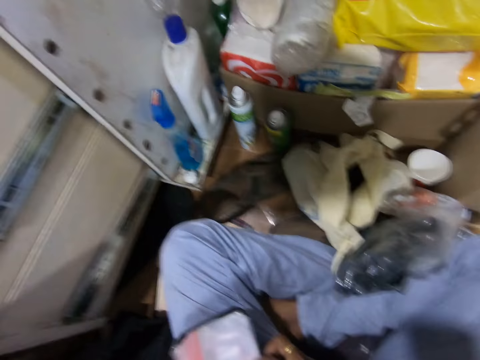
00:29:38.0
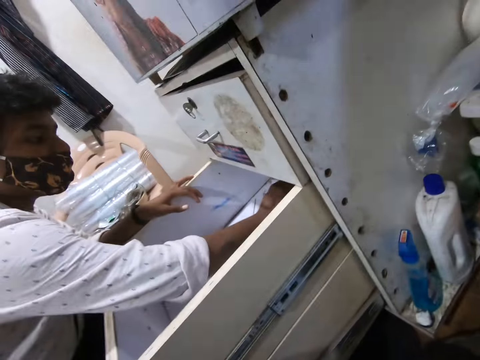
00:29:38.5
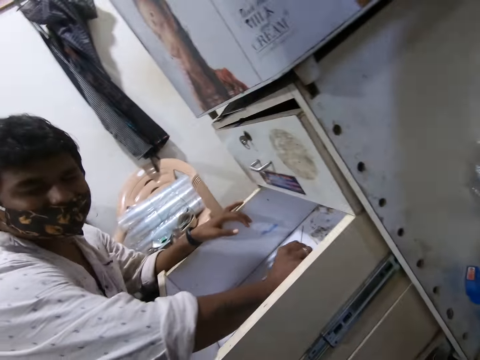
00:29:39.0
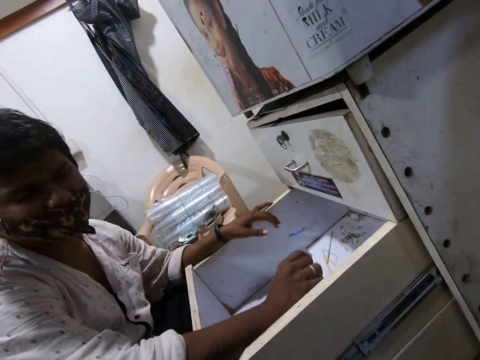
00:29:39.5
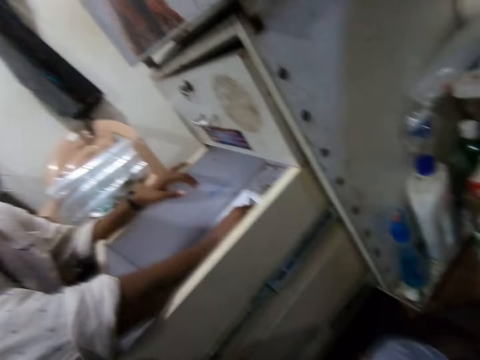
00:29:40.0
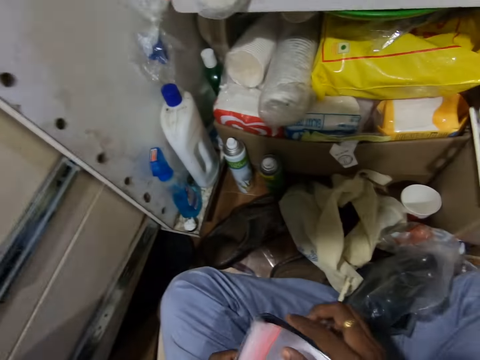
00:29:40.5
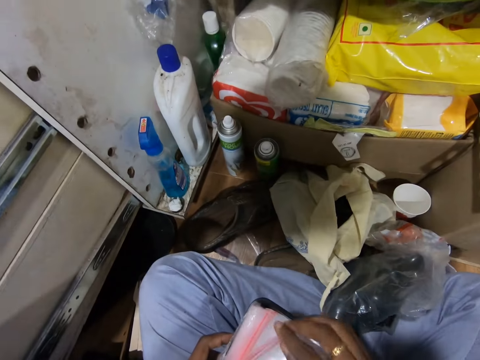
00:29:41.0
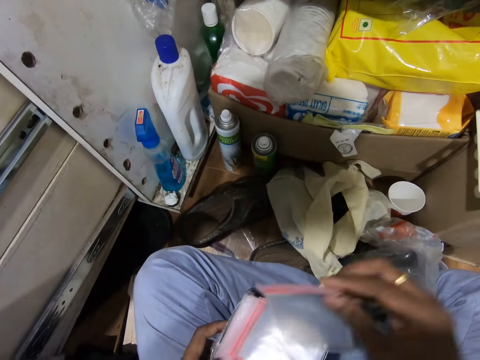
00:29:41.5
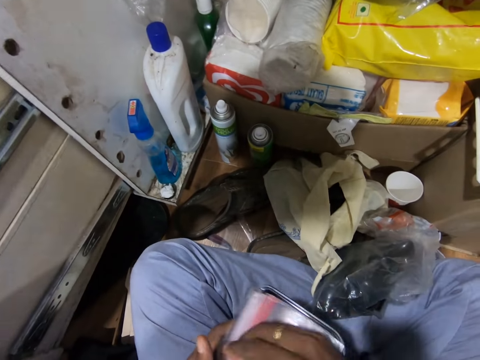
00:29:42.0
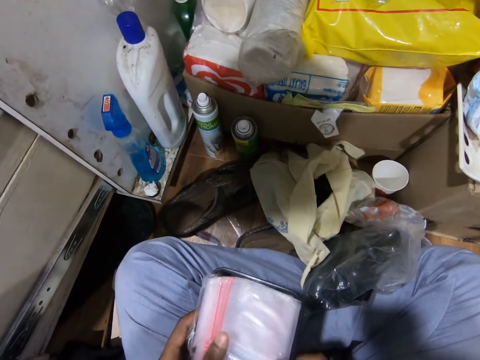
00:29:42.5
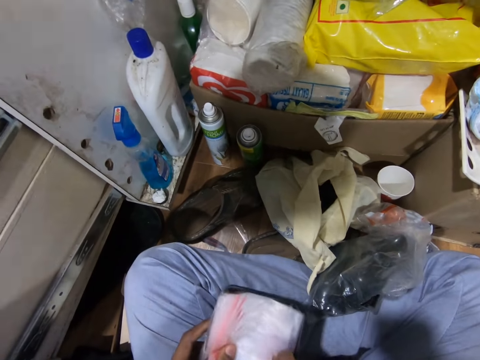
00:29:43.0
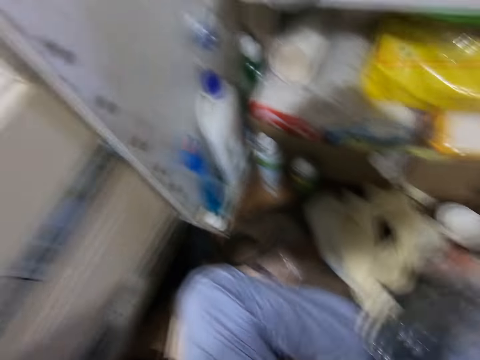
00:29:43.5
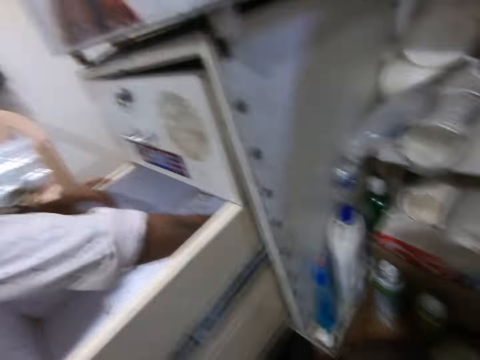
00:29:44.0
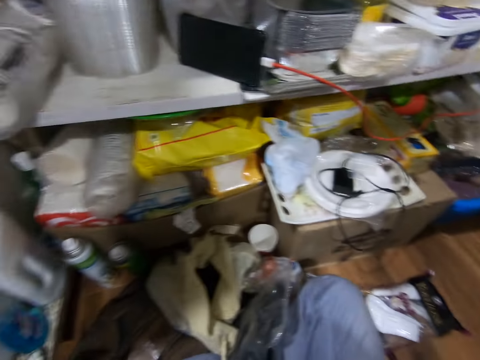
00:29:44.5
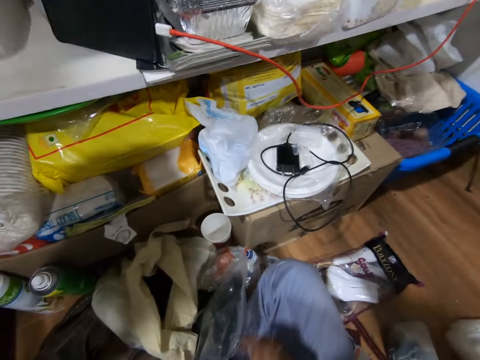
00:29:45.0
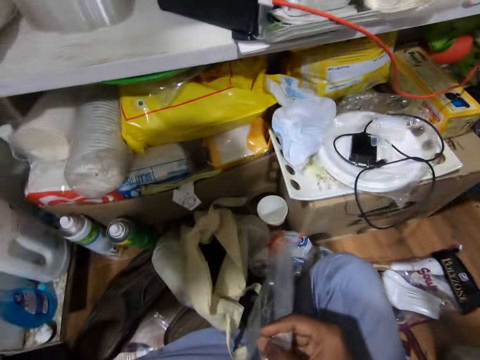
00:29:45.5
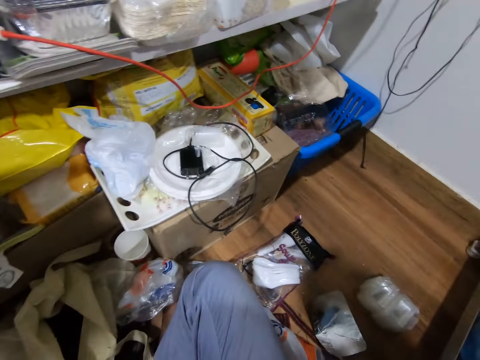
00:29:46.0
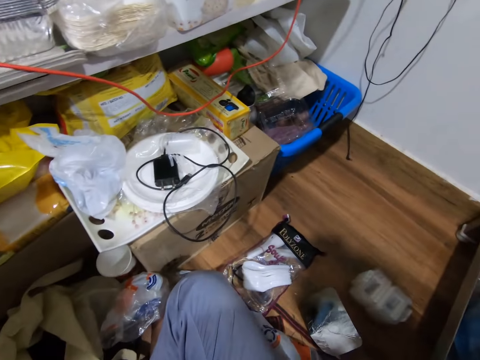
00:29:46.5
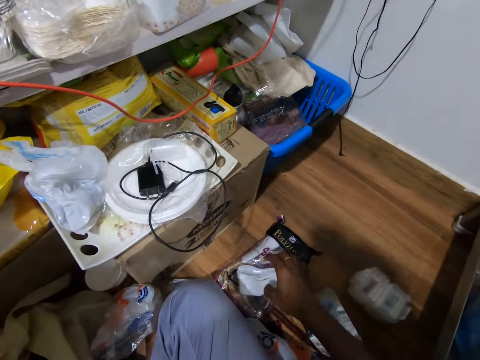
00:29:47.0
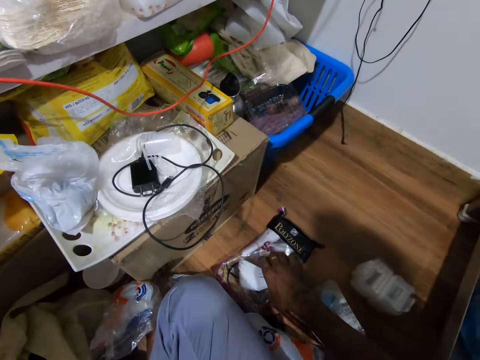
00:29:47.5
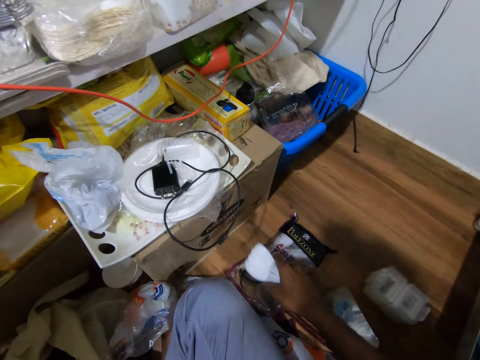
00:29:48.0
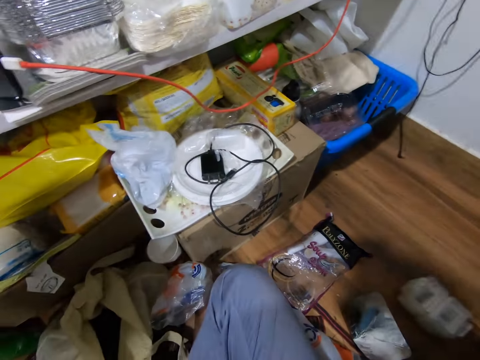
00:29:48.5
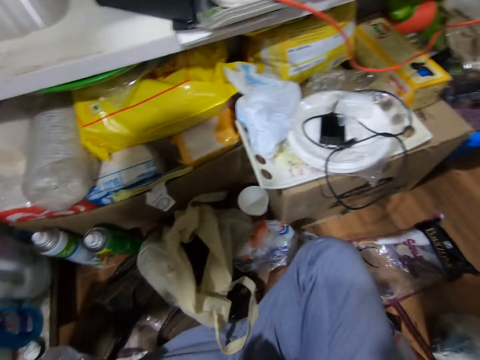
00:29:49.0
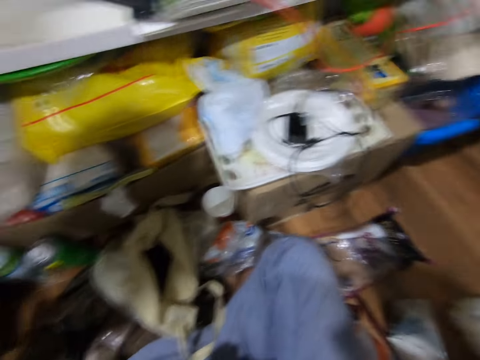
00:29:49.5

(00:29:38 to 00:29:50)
The camera wearer holds the plate with his left hand. He picks the group of grip seal bags from the plate with his right hand. He puts the grip seal bag in his left hand. He holds the plate with both hands. He picks the pack of black spoons with his right hand. He picks a paper. He picks the group of white spoons from the floor with his right hand.

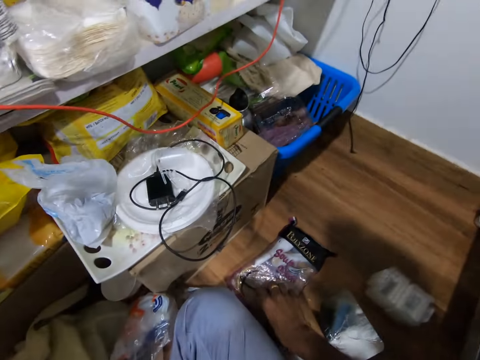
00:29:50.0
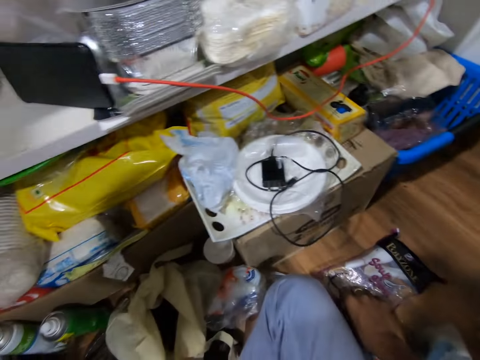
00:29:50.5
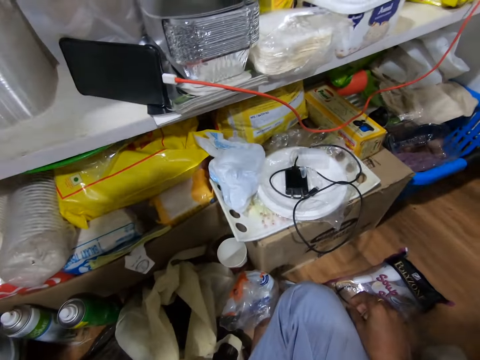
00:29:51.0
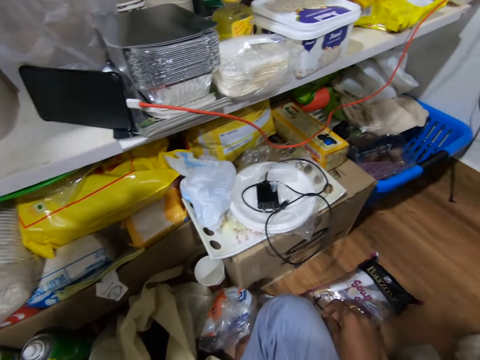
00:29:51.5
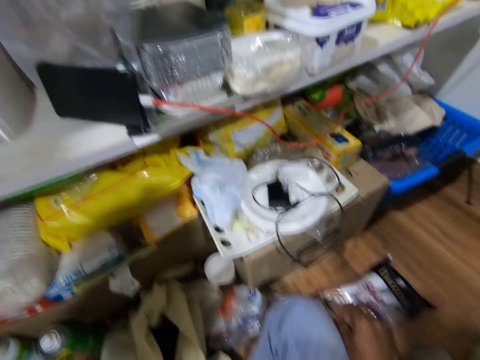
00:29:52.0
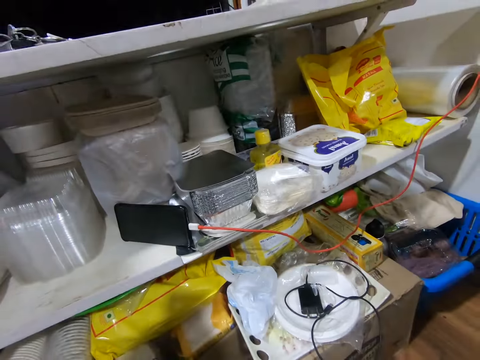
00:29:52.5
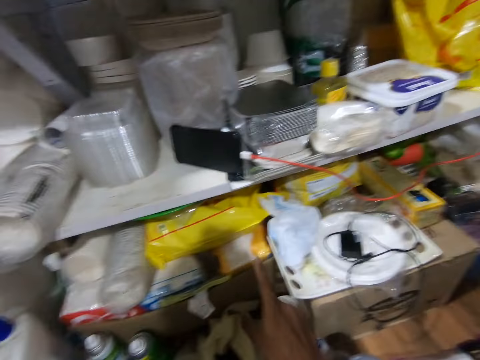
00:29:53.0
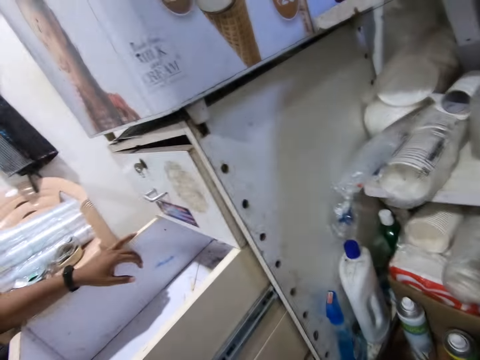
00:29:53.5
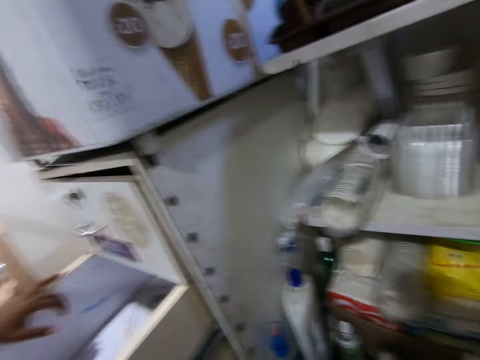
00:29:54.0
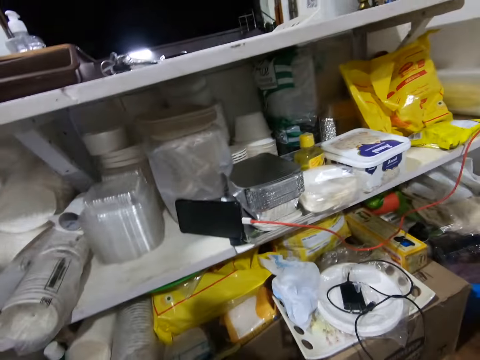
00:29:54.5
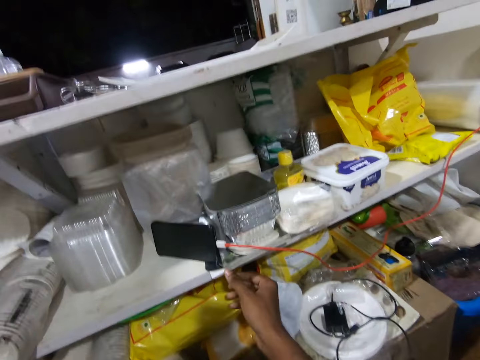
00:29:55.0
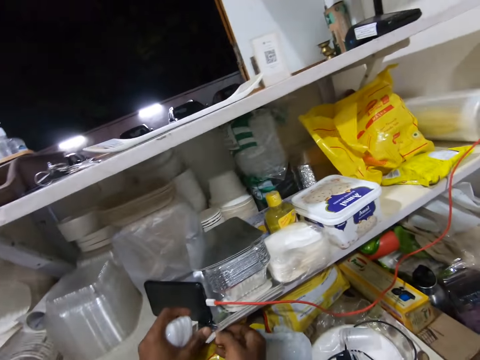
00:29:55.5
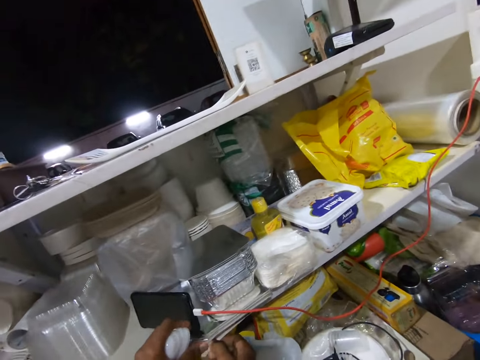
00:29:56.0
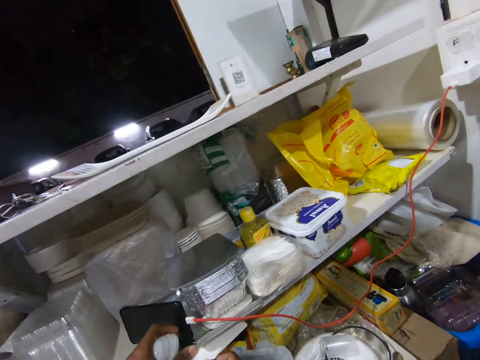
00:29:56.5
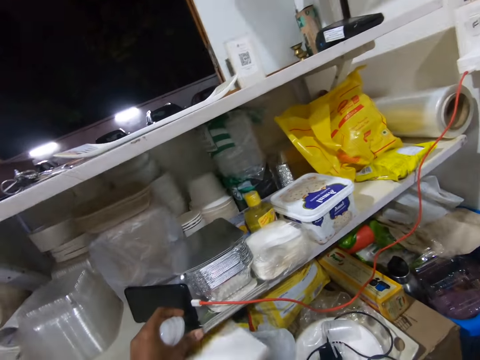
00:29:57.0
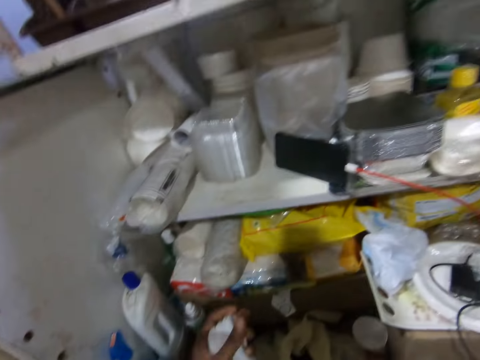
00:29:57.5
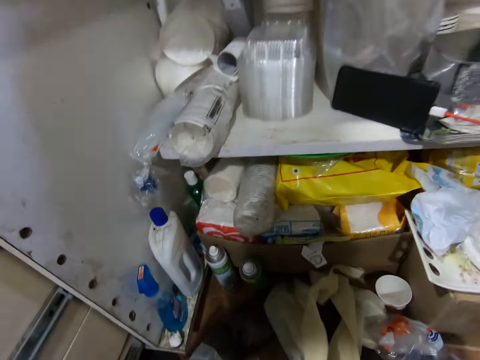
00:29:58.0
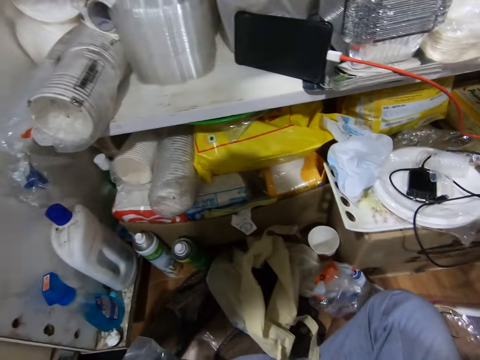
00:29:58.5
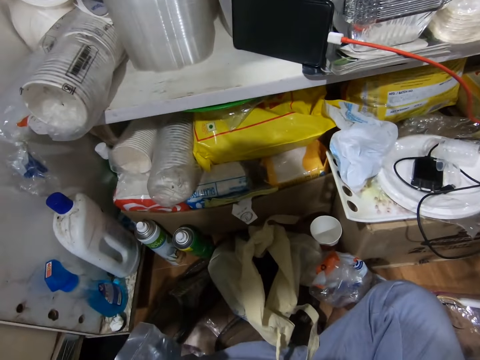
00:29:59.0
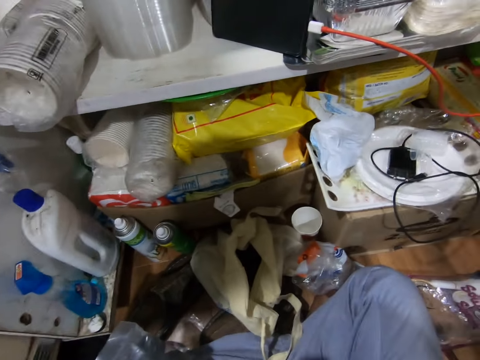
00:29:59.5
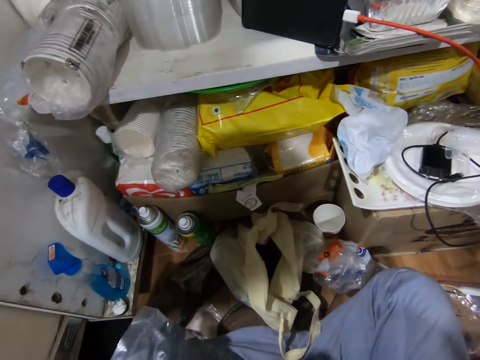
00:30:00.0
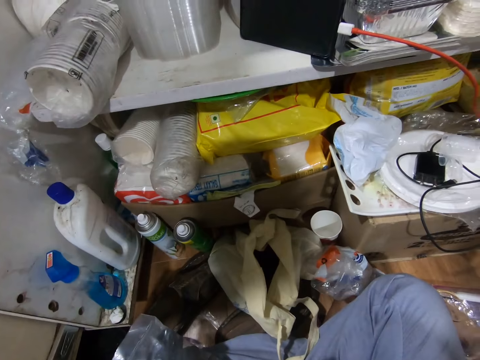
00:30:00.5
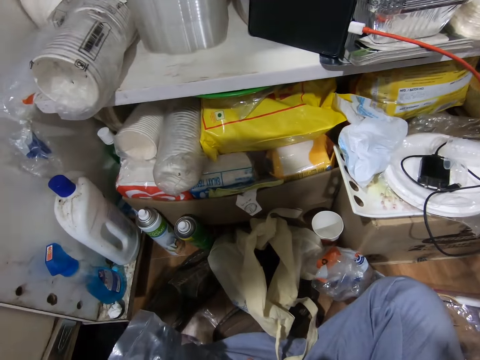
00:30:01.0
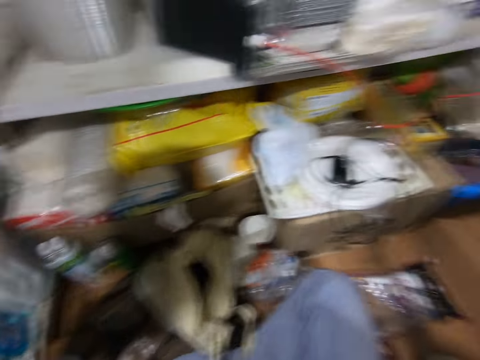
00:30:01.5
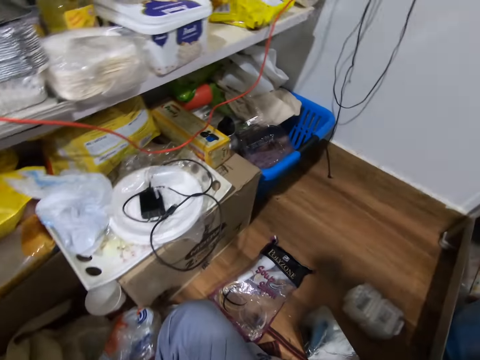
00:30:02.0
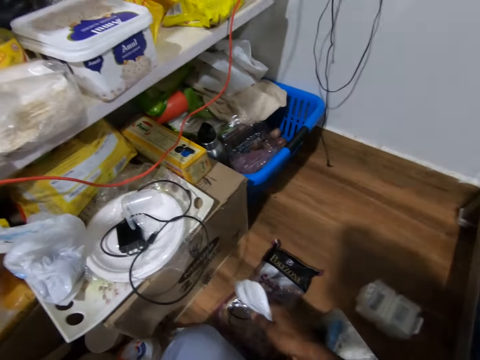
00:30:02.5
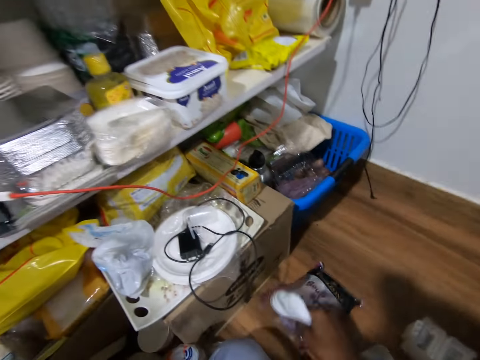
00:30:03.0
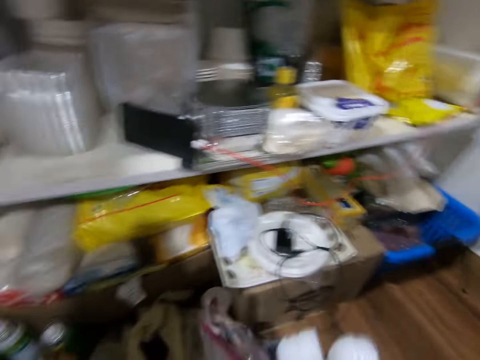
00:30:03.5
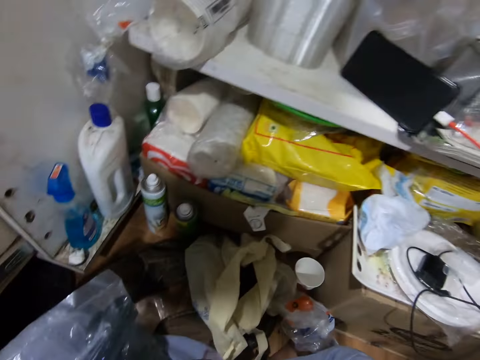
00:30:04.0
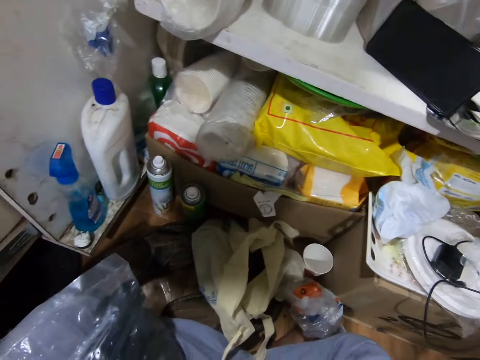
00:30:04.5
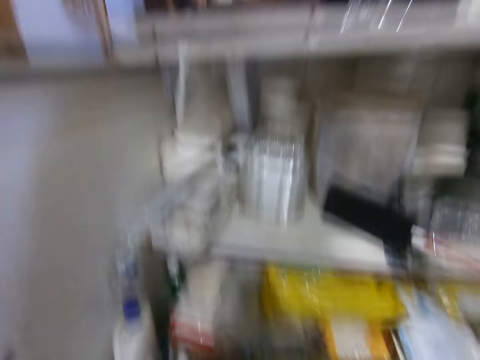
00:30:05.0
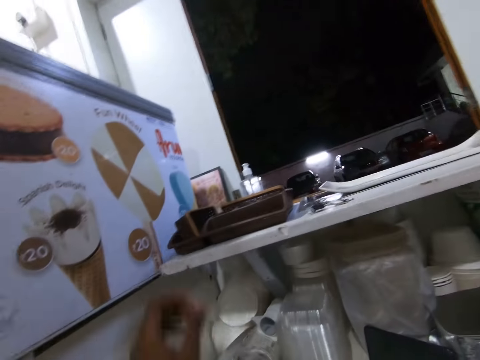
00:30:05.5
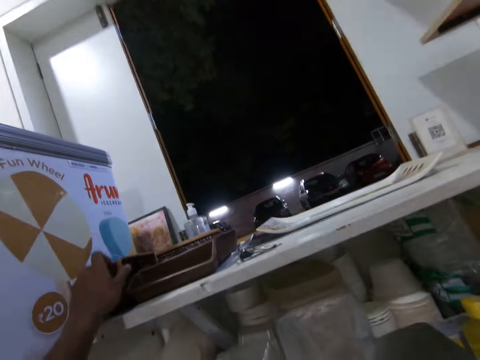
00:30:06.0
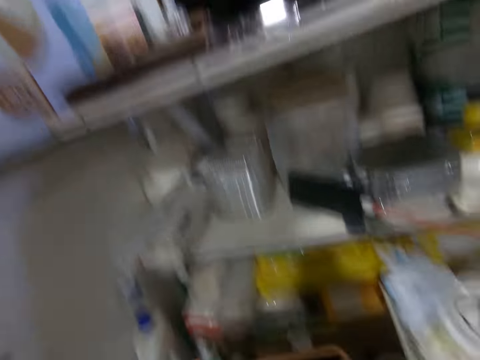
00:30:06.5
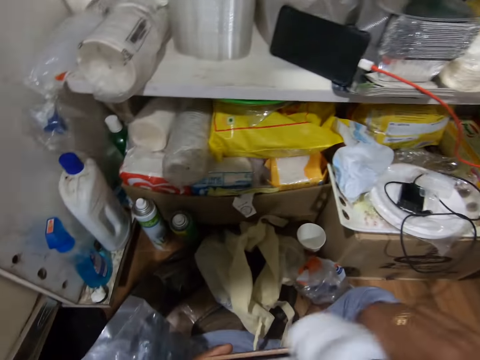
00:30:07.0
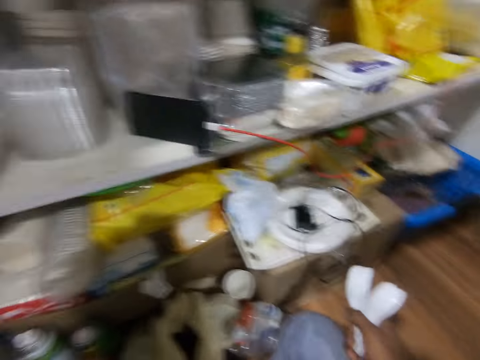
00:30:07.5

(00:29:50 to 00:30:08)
The camera wearer holds a pack of white spoons on the floor with his right hand. He touches the polythene. He interacts with a man. He looks around. He touches a yellow nylon bag on the shelf with his right hand. He picks a paper from the shelf with his right hand. He lifts the stack of lids on the shelf with his left hand. He looks around. He picks the pack of white spoons from the floor with his right hand. He picks a polythene. He picks a plate from the shelf with his left hand.
